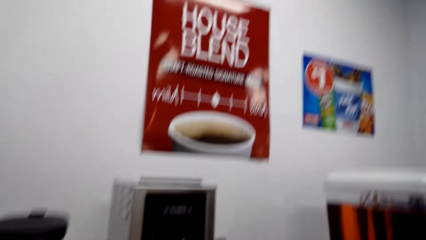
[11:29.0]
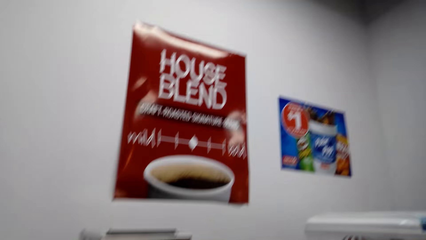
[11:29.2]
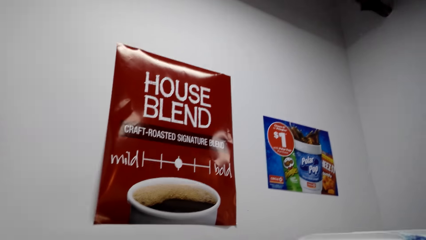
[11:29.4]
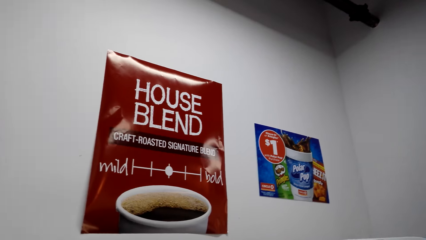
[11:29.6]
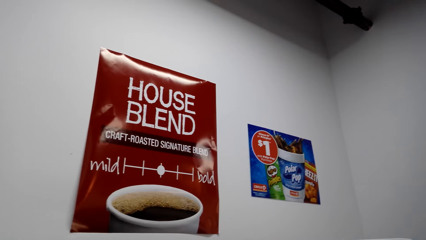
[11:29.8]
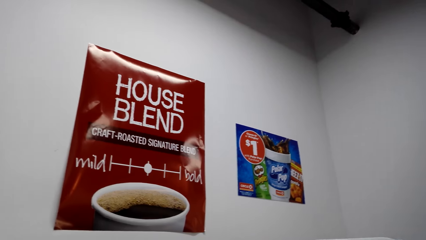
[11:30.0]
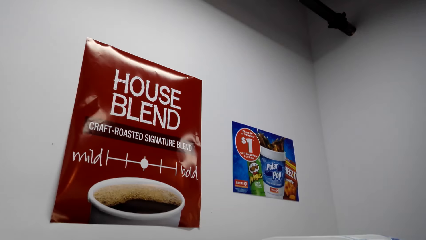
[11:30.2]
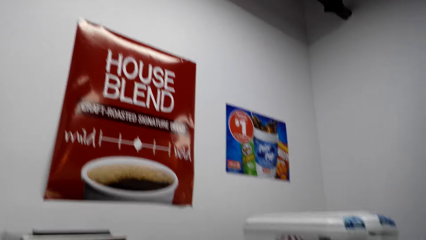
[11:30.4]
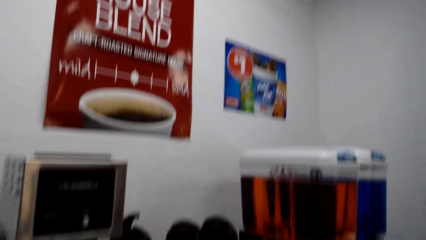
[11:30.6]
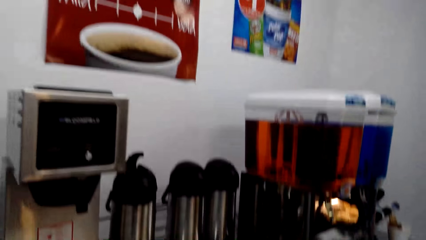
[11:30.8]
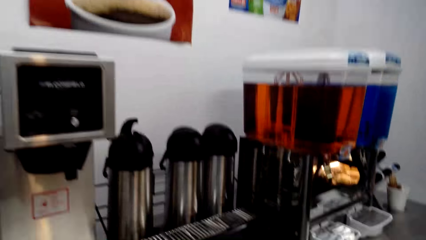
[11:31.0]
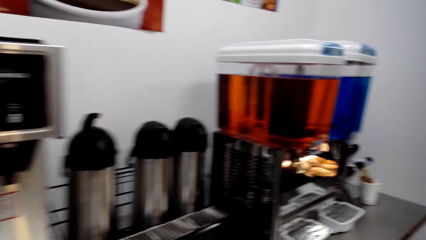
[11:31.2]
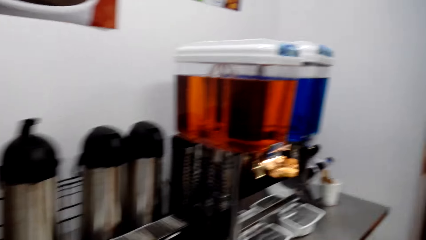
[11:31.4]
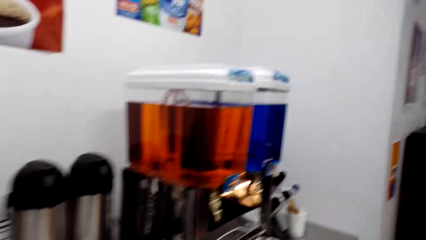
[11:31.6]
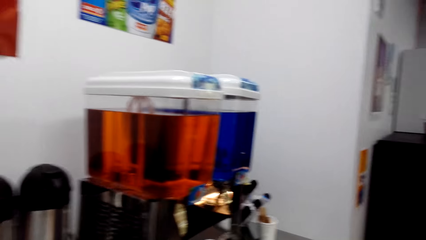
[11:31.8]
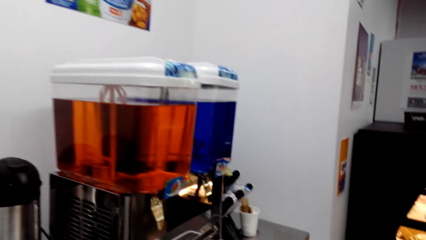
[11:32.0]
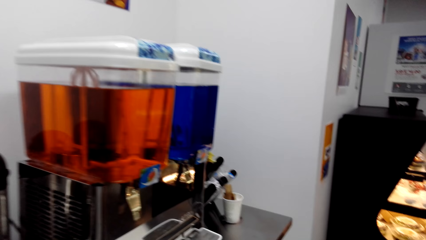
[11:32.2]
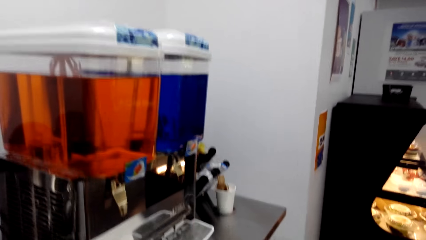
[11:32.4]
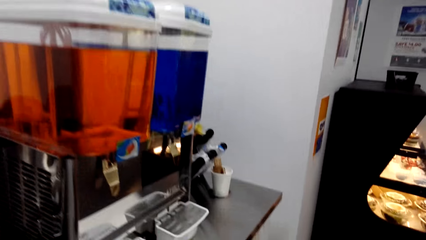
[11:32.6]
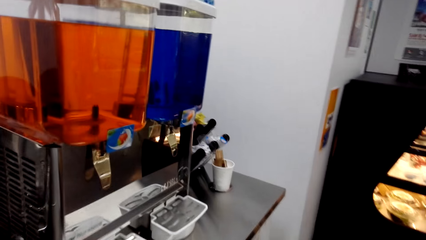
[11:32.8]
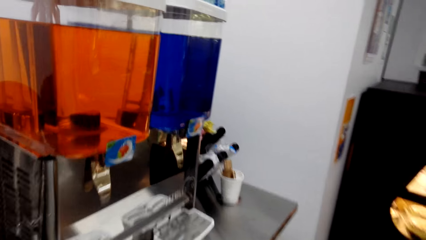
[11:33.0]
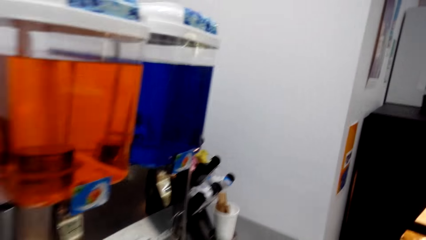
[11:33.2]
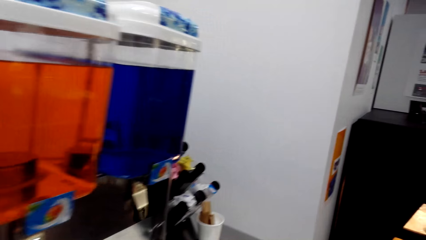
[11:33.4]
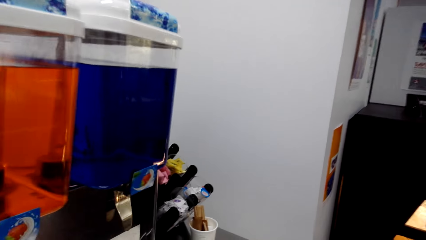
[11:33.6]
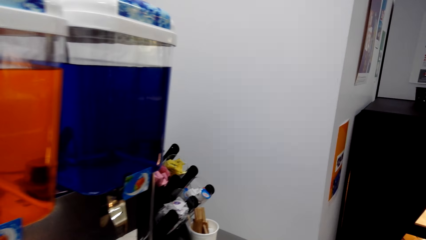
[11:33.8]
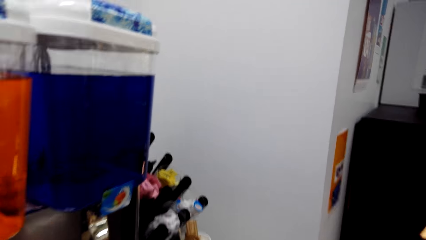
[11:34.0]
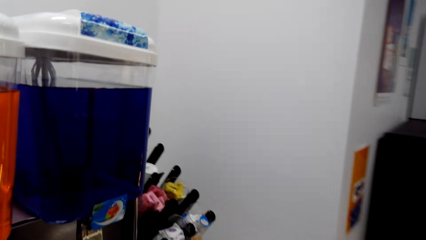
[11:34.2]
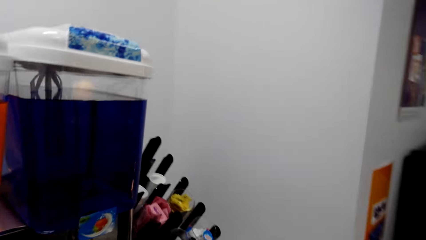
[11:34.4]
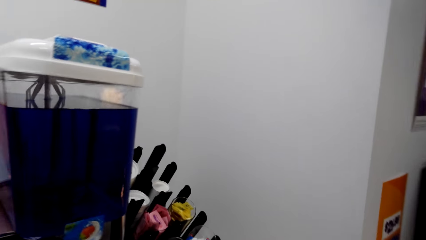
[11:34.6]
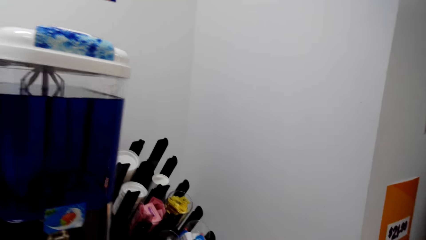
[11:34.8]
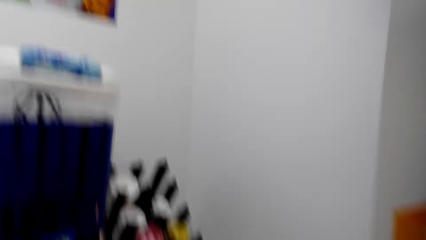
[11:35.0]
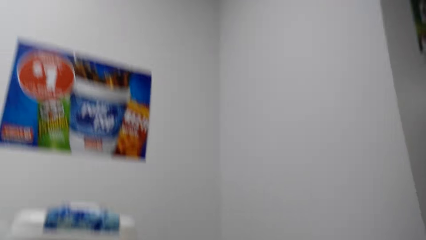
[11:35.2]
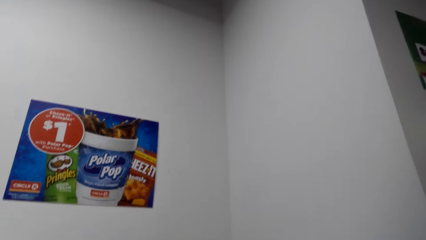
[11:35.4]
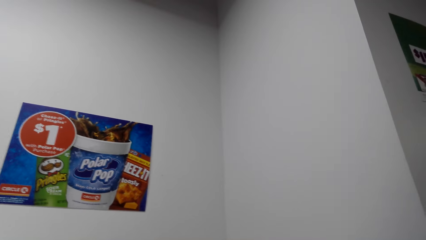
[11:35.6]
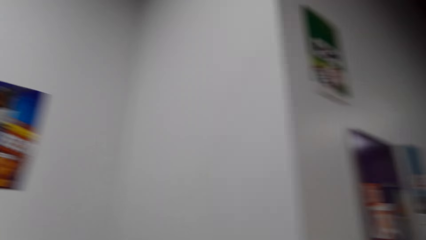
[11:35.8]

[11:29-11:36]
The camera wearer looks around.

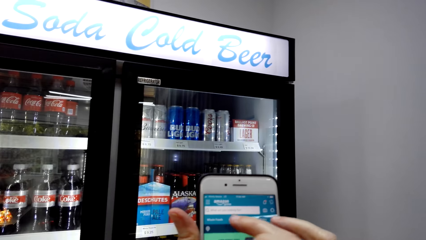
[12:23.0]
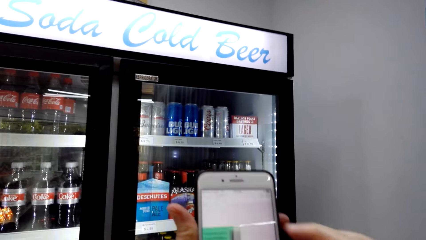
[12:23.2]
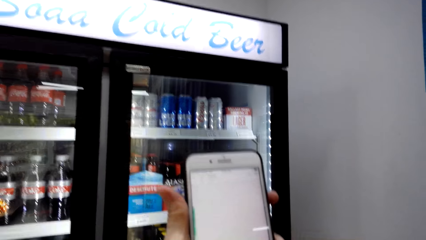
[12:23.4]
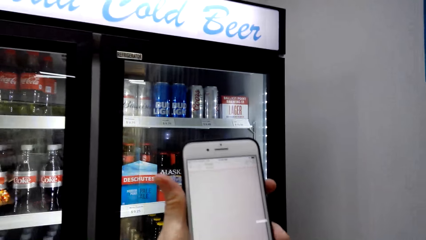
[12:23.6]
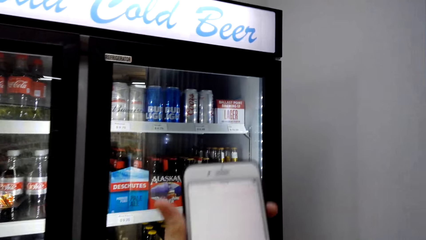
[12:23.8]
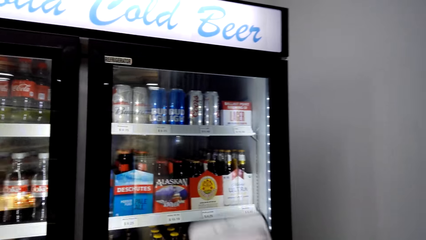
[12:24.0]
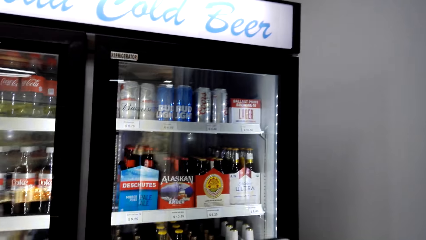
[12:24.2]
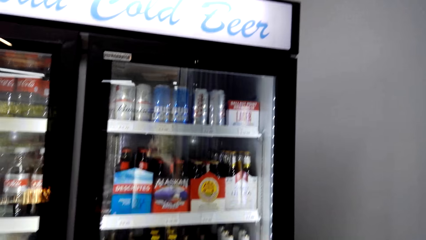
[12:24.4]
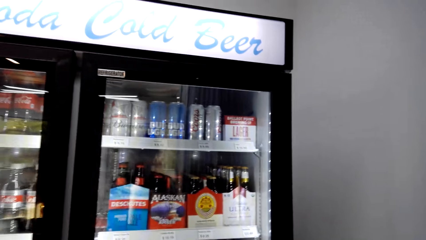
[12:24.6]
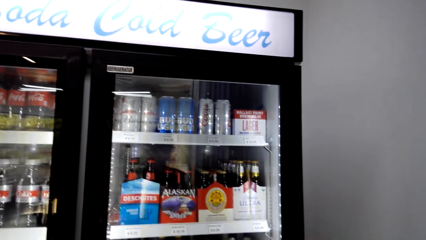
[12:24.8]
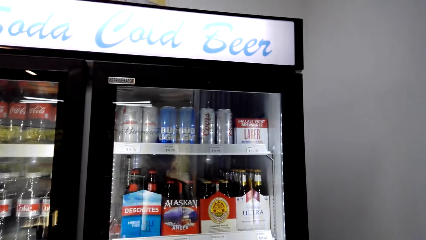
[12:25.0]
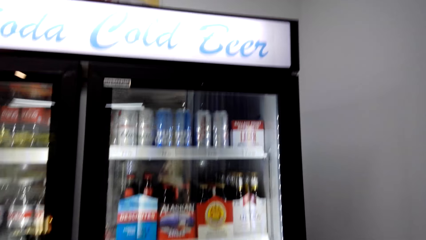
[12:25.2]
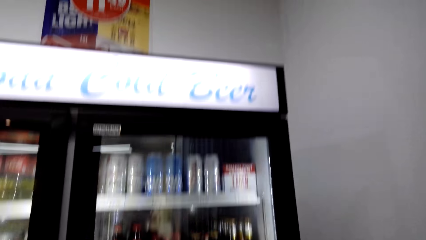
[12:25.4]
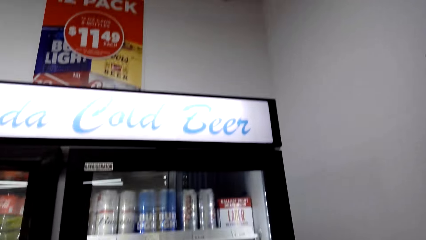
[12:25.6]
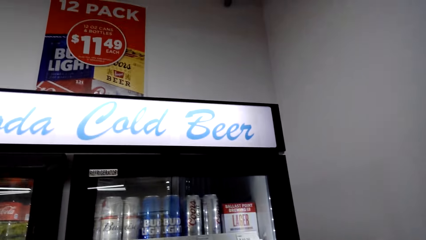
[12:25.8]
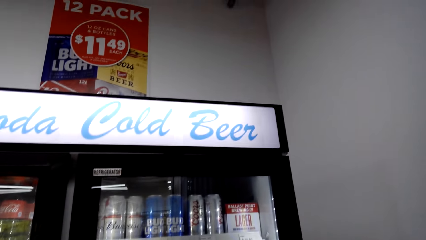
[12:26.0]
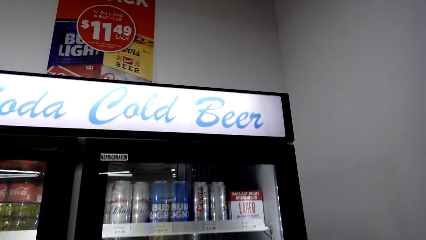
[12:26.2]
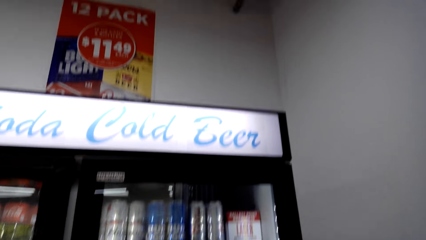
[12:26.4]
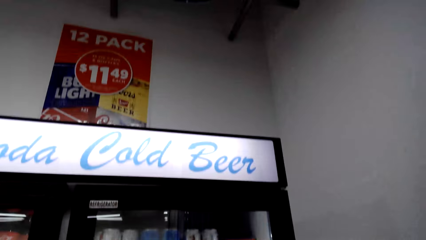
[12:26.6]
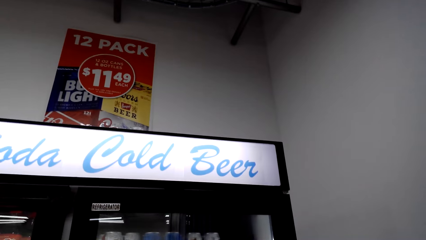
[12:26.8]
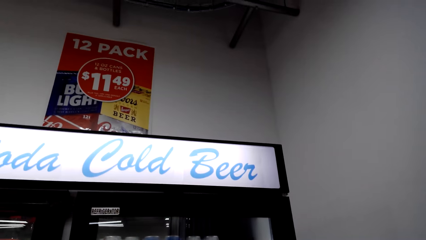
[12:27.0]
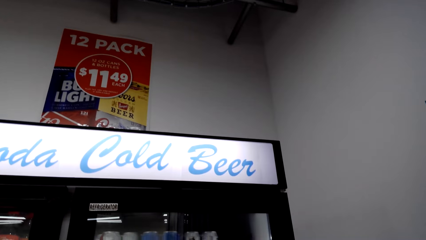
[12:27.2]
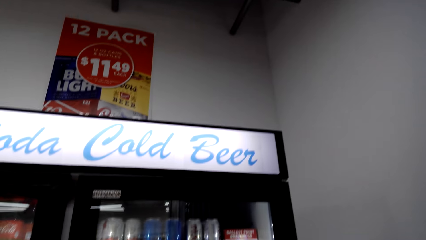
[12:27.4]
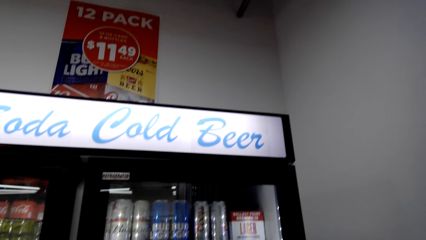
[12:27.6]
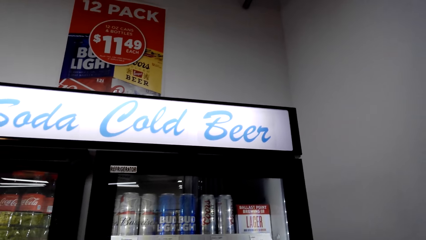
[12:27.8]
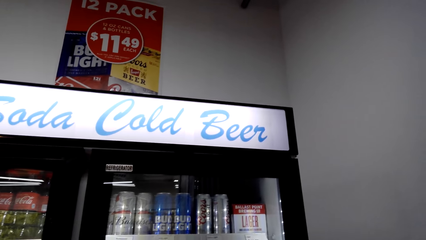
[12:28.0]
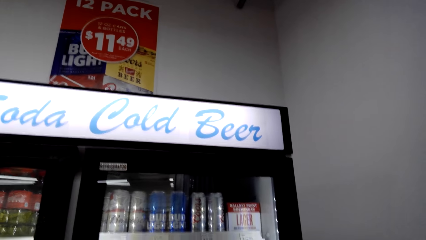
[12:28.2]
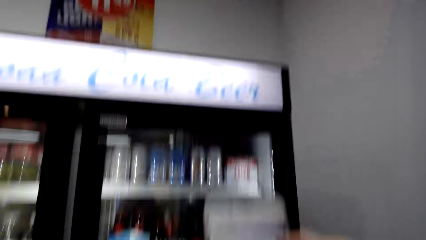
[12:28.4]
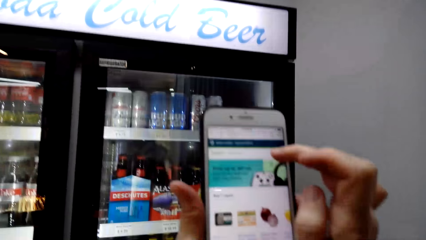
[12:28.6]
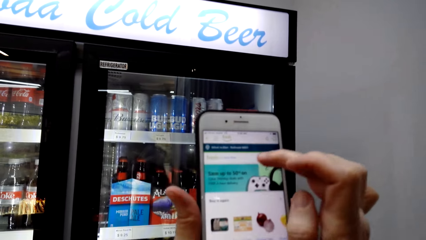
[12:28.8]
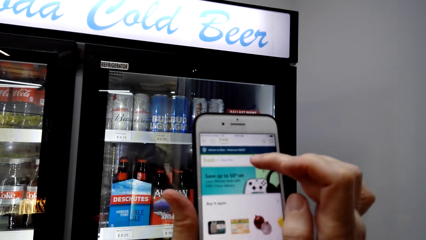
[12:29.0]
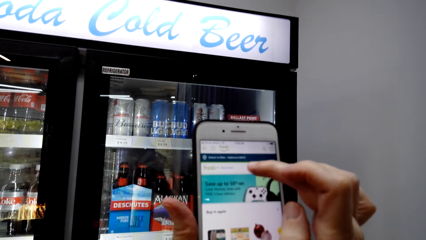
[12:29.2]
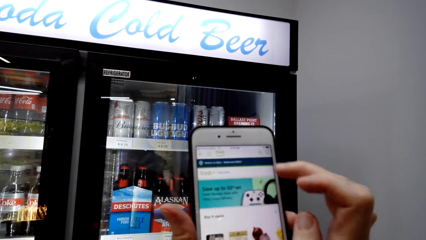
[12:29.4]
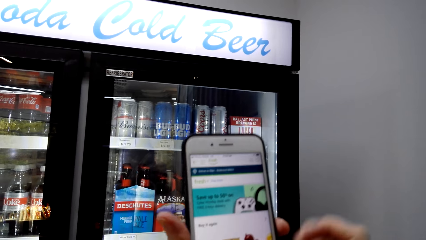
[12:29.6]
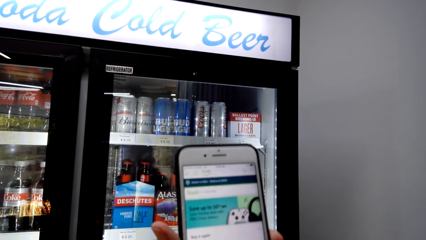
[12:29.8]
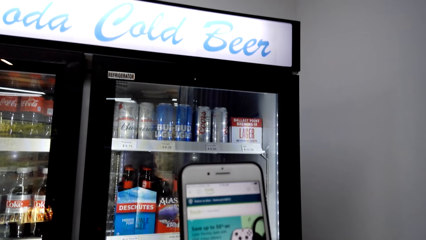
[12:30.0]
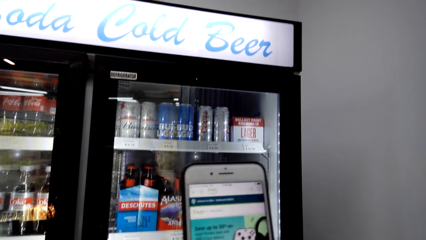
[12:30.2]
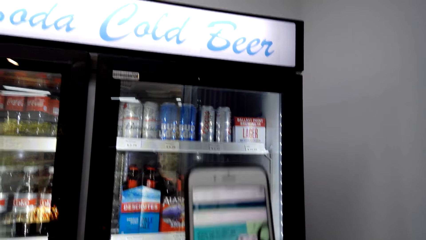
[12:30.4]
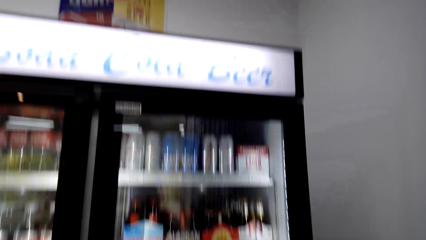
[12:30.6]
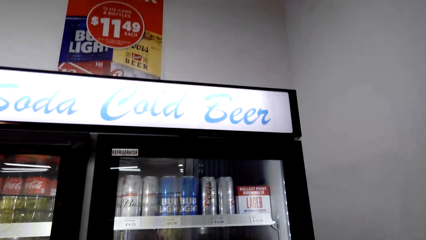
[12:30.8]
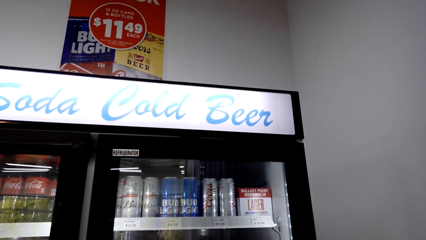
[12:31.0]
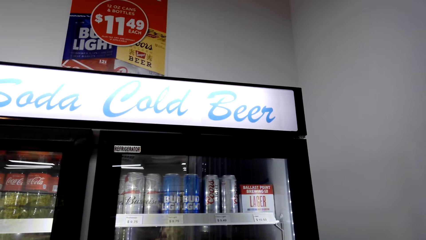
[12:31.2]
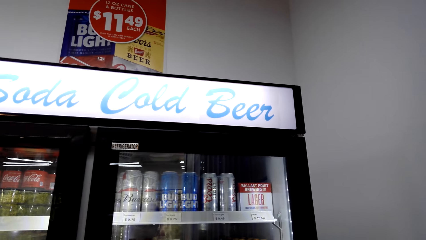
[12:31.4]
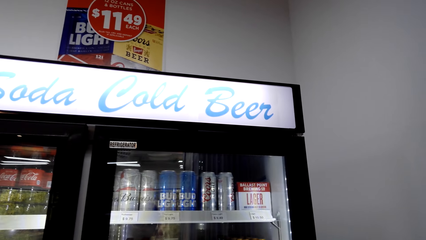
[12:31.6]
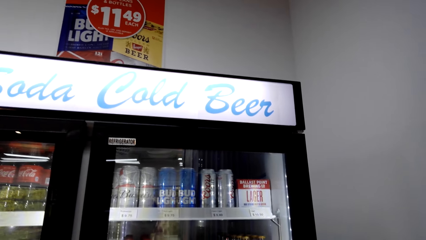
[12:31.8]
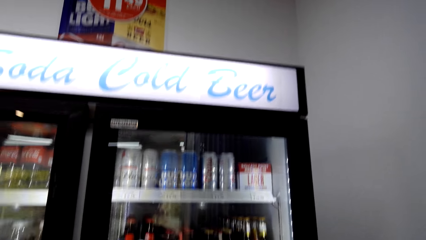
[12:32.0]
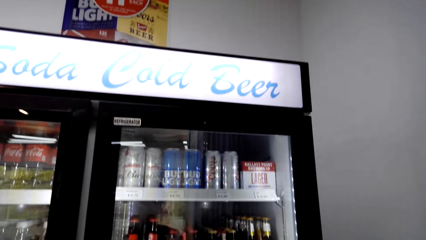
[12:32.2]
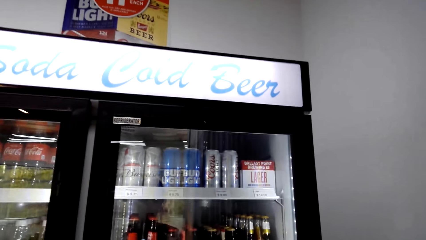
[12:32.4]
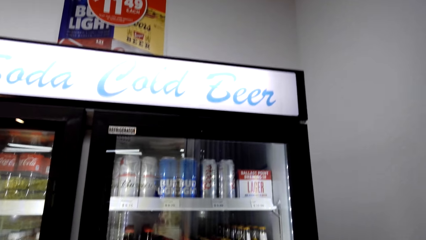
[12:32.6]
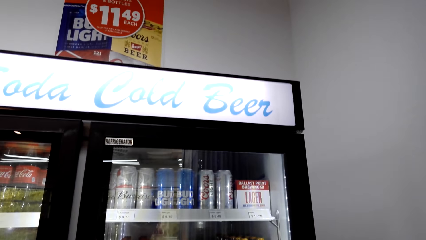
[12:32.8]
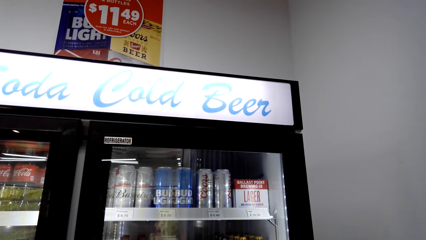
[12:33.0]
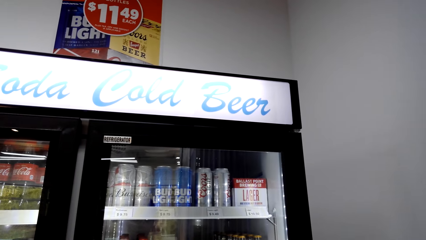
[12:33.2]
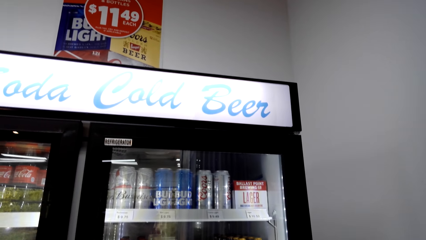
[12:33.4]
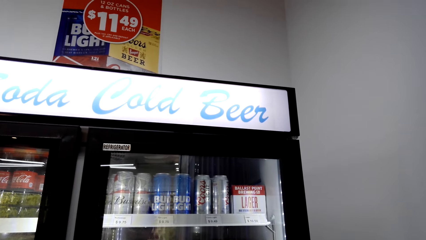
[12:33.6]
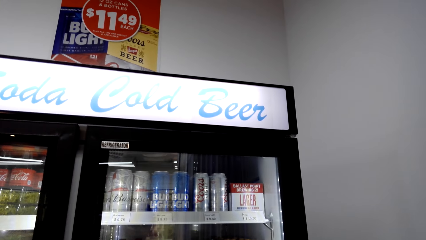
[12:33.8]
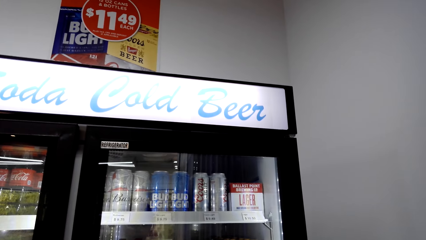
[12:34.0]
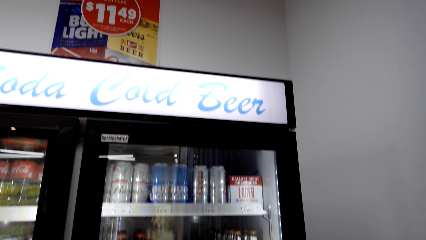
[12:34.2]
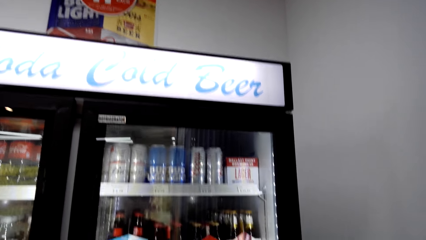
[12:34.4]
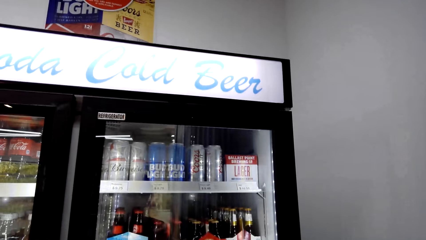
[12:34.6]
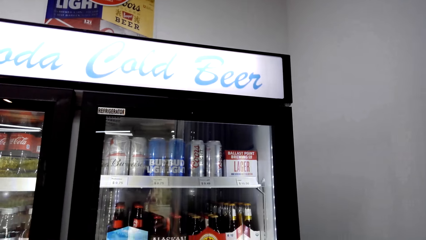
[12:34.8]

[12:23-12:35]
The camera wearer looks at the fridge. They scroll the phone.
